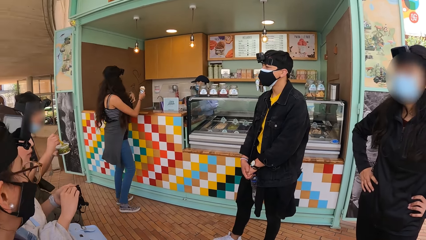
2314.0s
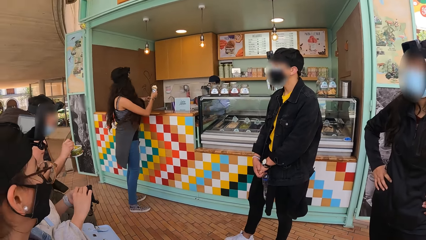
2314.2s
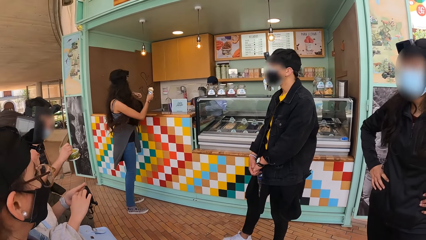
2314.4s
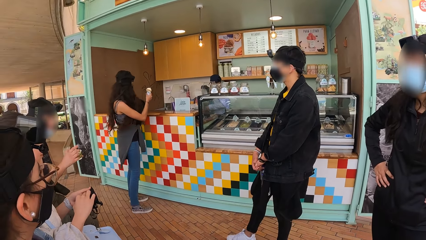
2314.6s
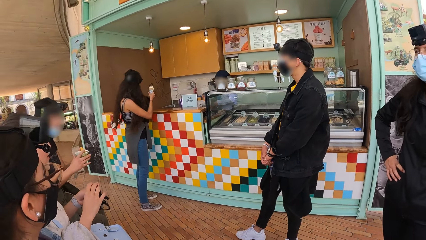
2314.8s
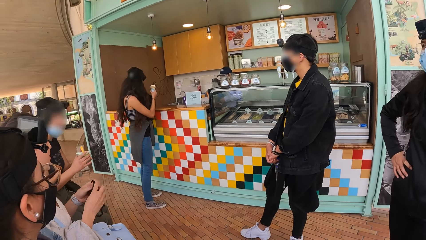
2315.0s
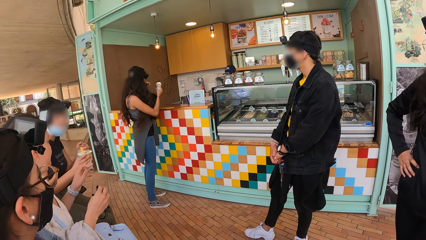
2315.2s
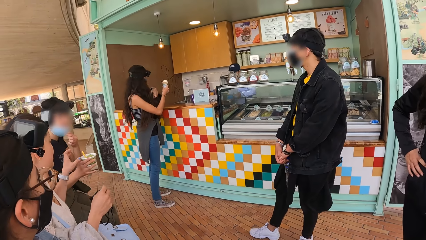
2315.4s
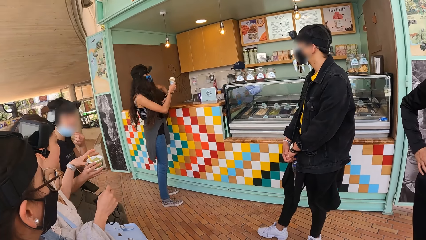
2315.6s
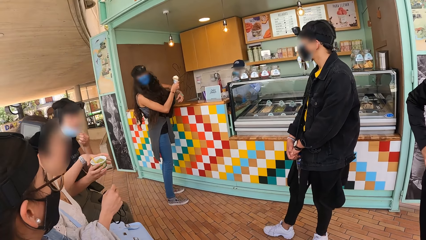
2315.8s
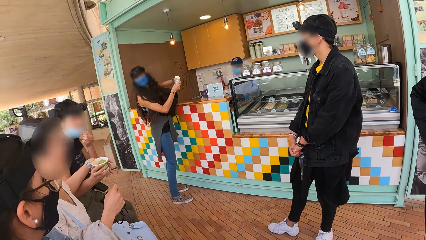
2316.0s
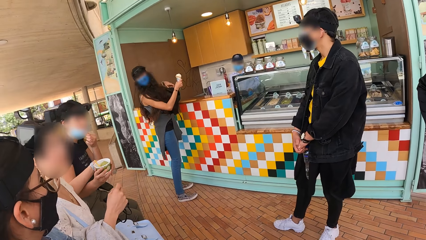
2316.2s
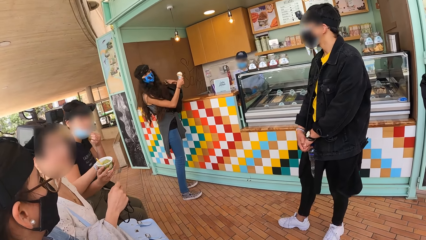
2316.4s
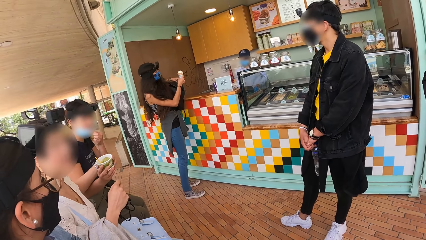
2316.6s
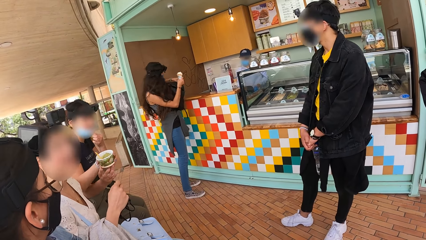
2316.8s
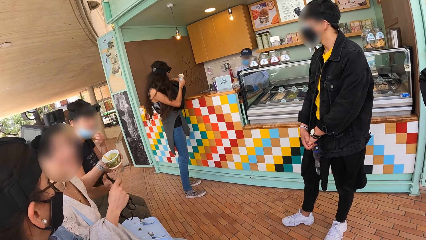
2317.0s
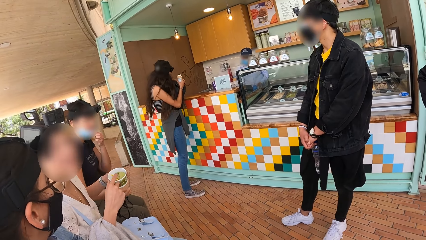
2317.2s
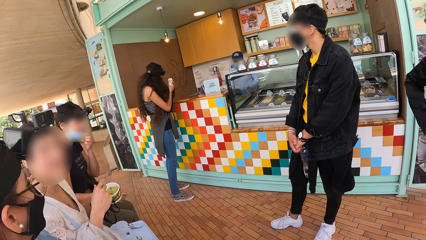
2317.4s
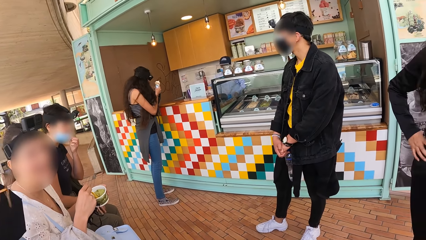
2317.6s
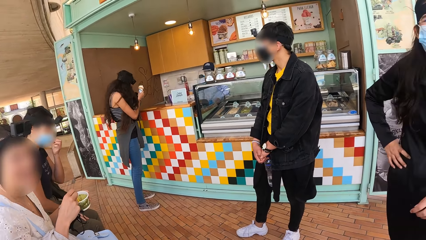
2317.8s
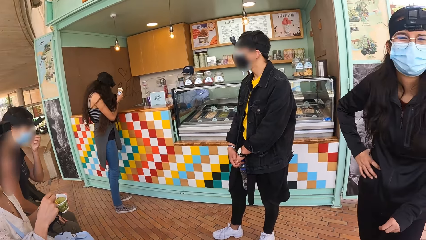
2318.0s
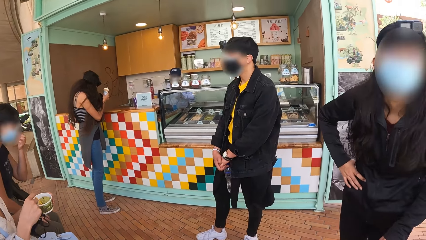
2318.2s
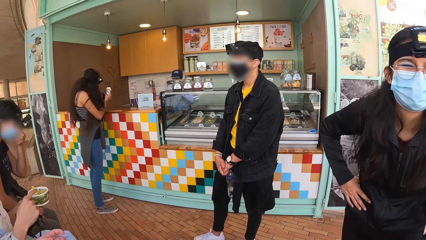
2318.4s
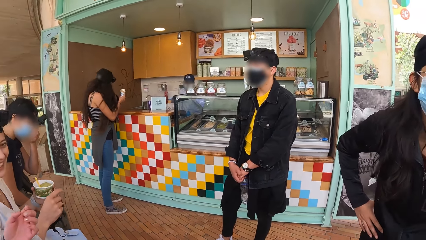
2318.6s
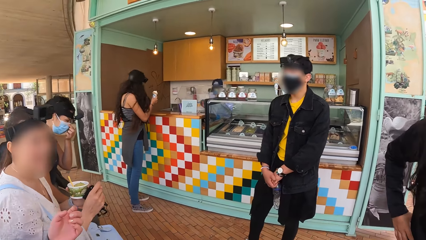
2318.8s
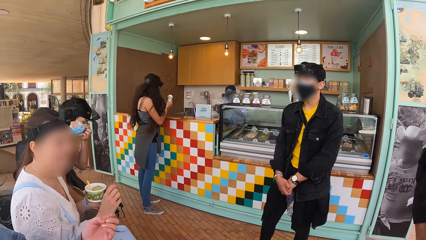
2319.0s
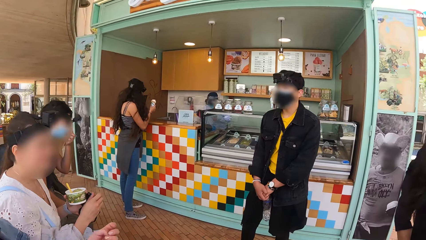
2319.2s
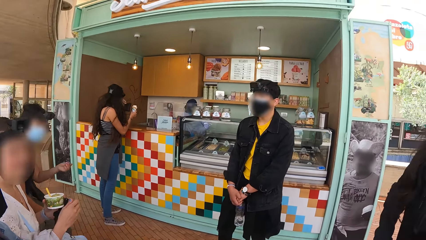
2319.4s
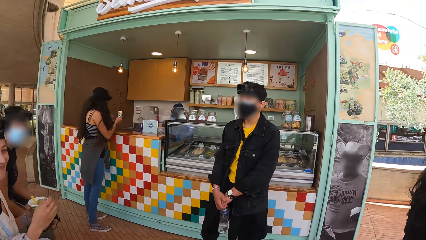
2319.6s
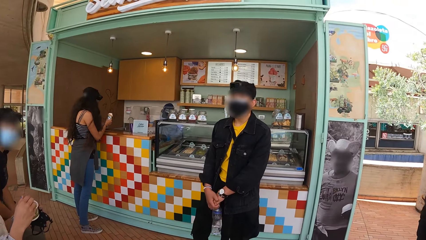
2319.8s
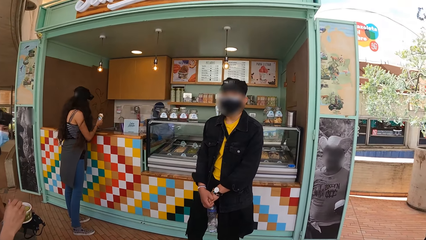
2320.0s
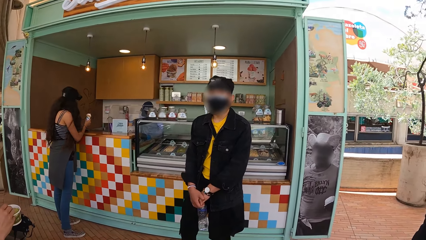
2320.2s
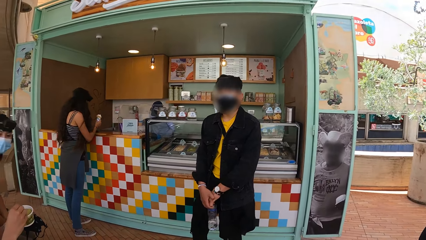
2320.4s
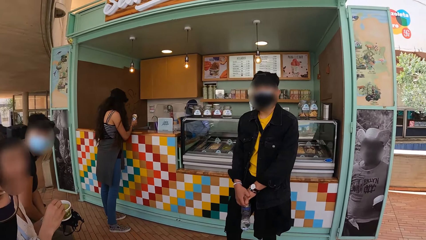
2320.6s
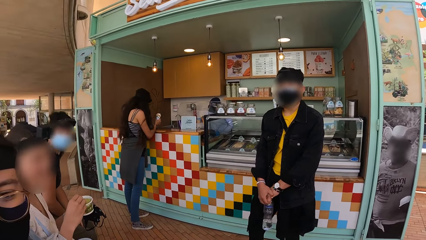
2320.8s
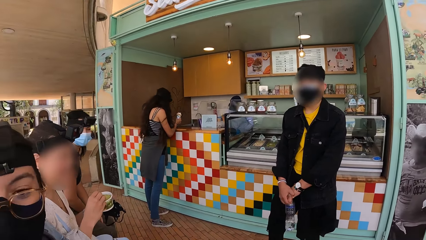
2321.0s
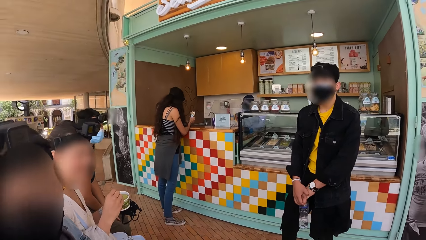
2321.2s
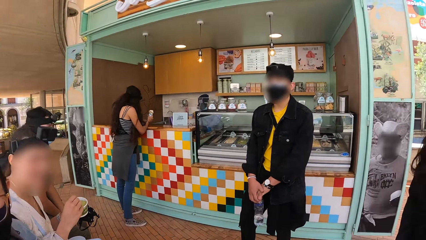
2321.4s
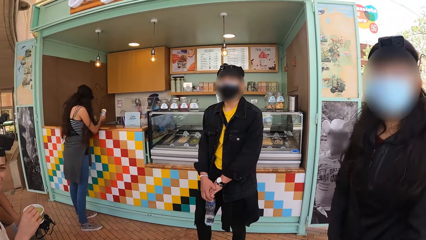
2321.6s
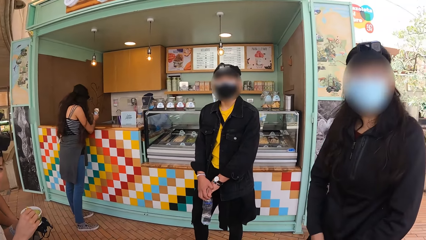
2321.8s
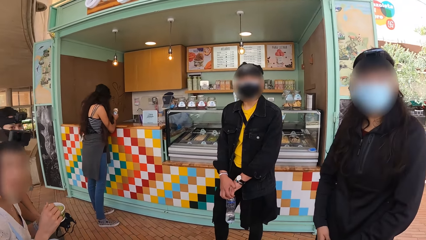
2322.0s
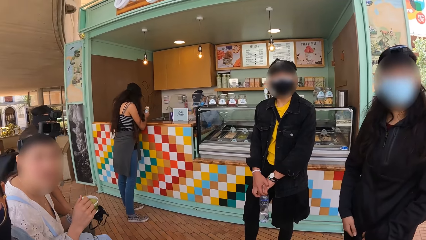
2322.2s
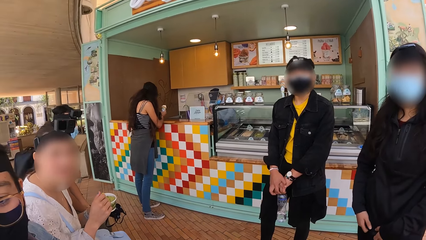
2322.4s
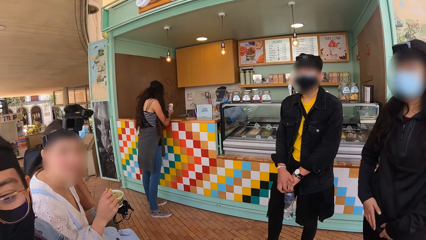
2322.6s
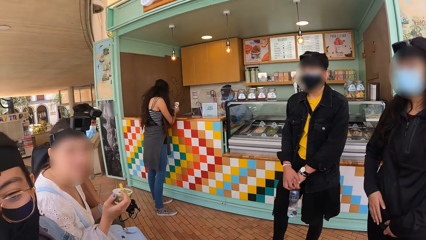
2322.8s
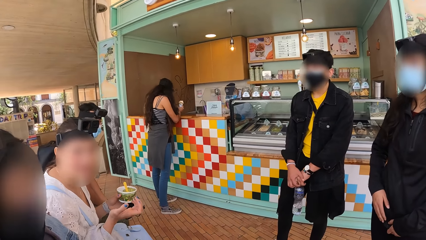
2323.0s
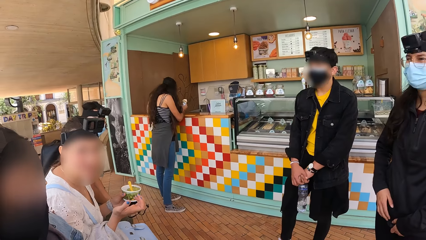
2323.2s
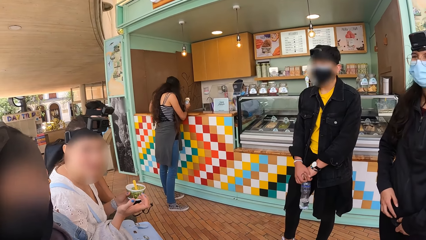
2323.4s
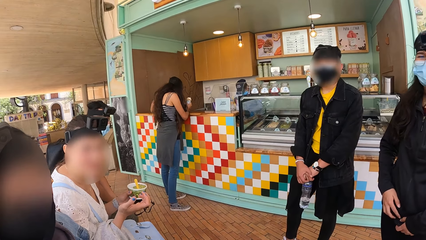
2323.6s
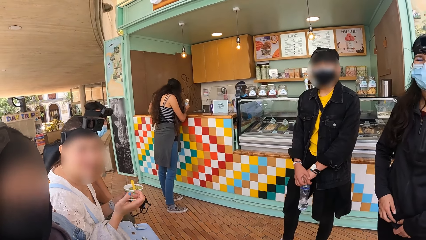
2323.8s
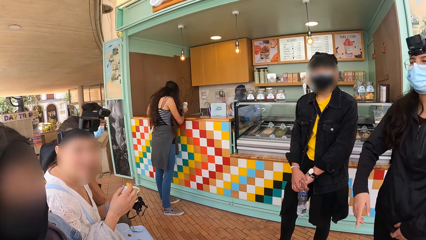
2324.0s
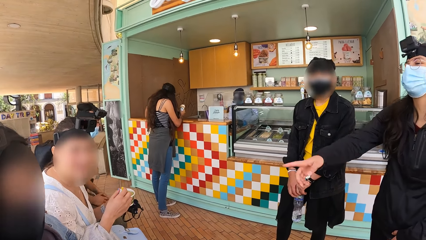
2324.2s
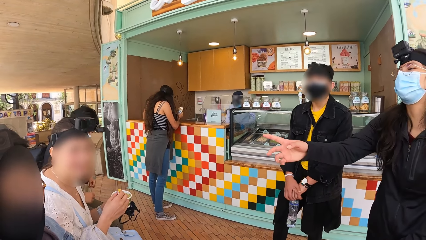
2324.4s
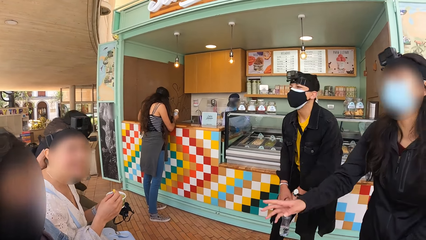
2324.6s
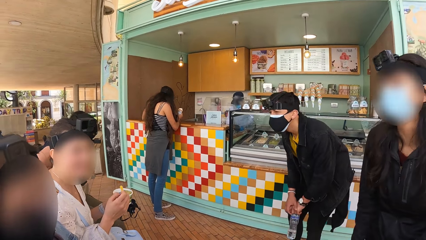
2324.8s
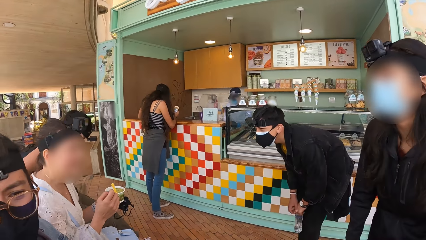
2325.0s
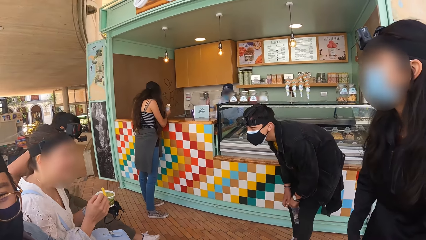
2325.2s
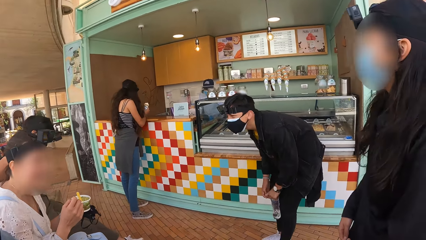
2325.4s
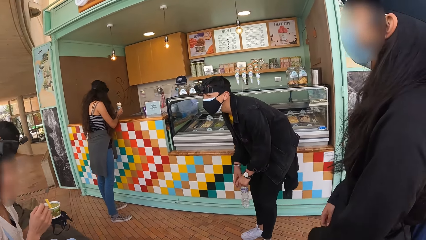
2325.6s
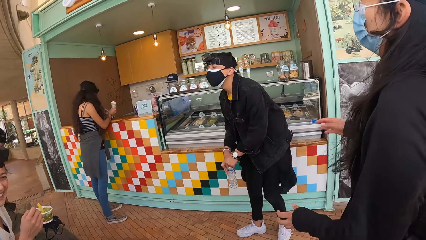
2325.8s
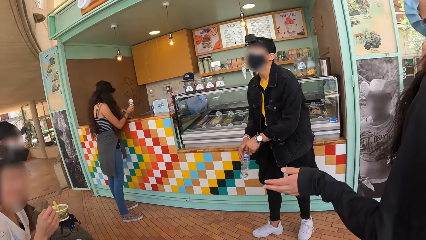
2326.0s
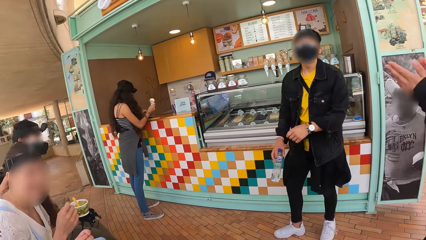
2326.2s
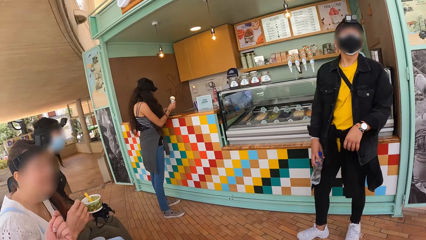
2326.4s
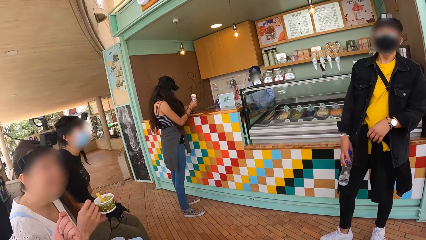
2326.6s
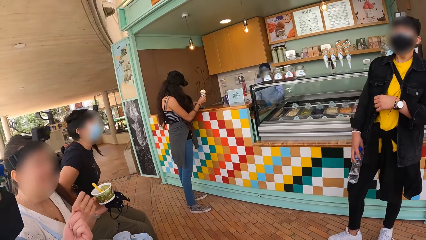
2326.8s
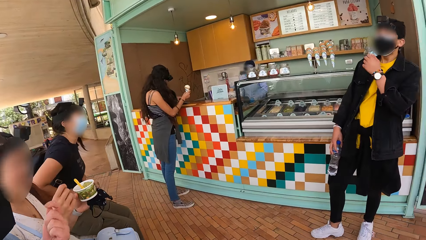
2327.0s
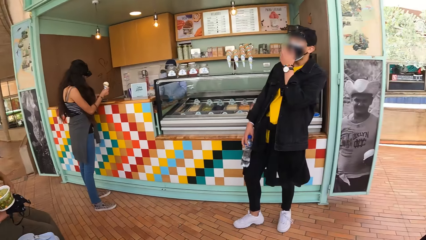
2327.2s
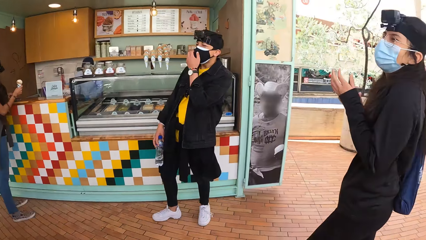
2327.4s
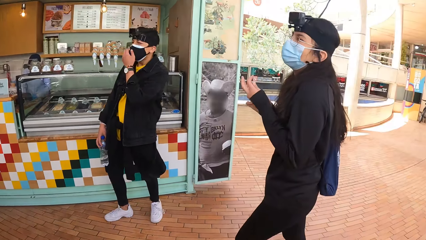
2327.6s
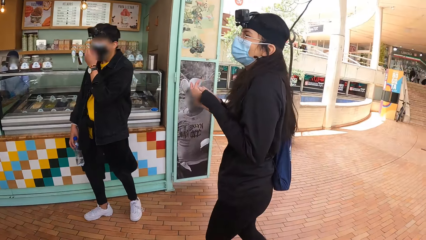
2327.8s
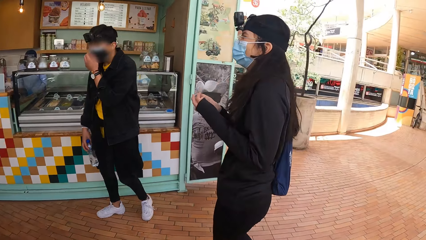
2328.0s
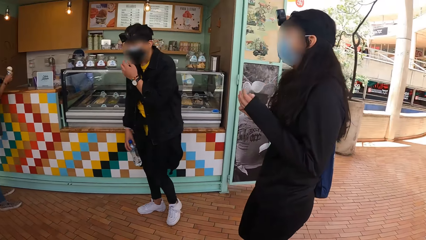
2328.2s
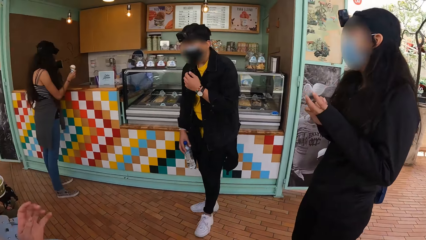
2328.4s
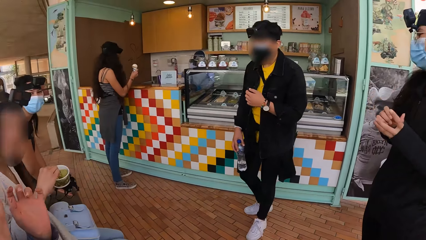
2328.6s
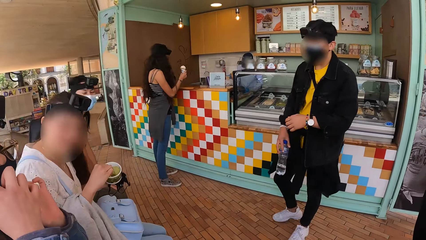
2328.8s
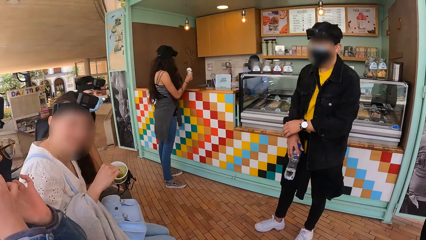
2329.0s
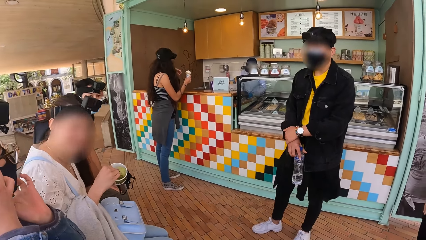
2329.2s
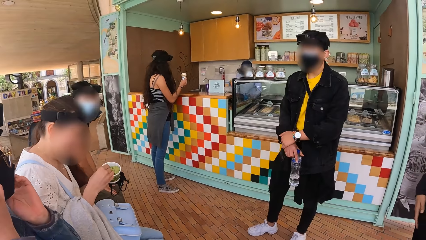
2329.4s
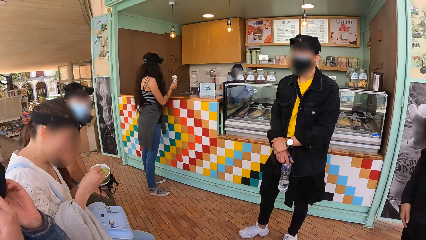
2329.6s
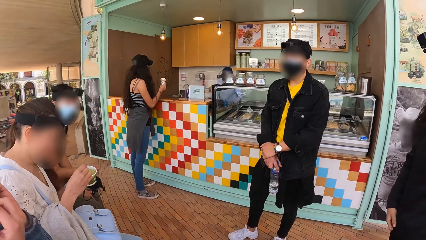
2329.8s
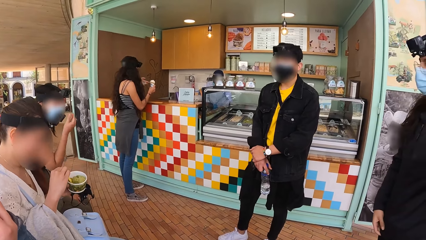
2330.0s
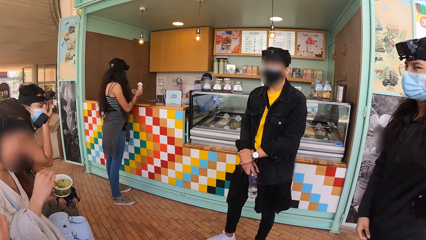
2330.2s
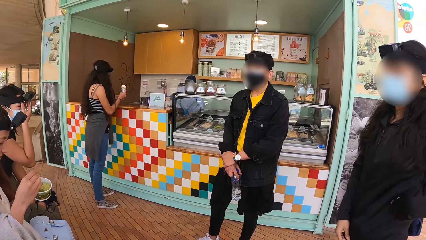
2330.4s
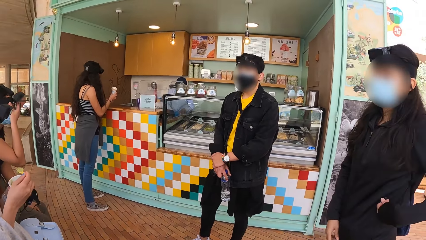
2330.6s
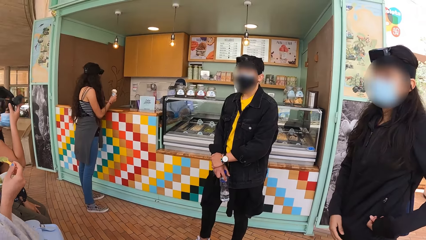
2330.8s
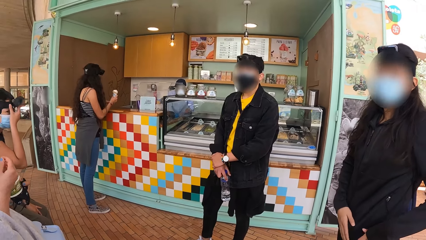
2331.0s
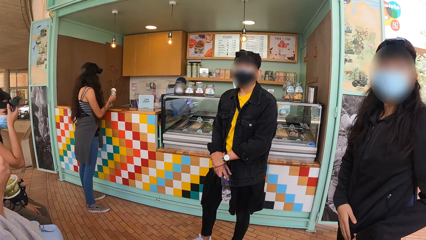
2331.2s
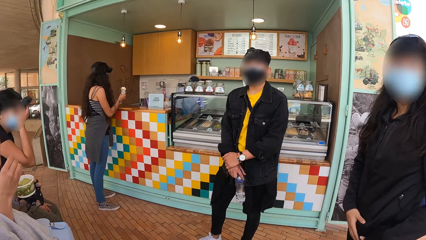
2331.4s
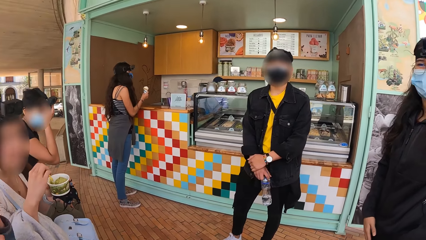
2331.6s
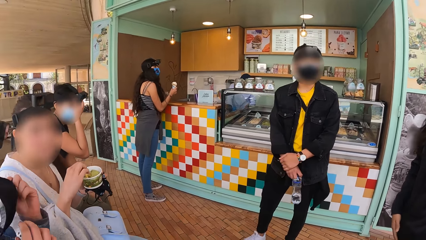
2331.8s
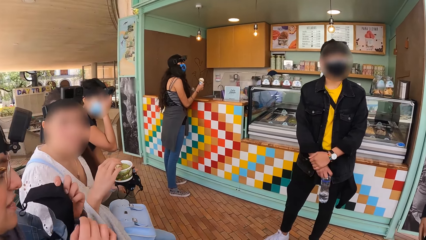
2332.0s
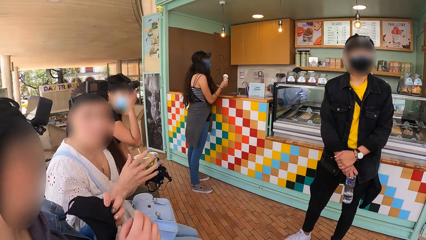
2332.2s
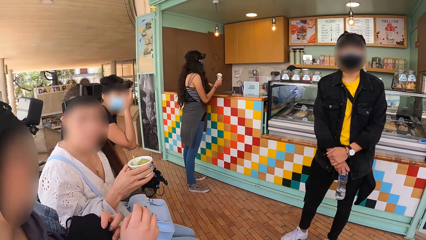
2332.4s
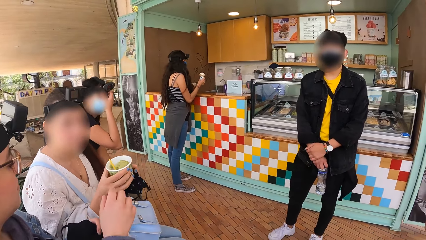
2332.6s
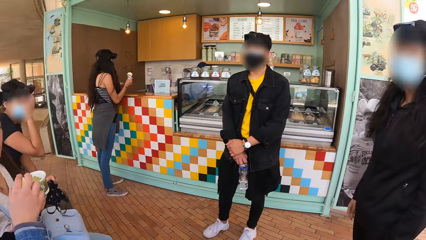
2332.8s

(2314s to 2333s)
The camera wearer looks around. A woman points at something. A man bends down. The camera wearer looks around.
